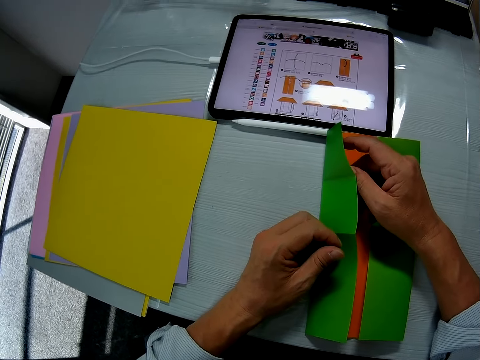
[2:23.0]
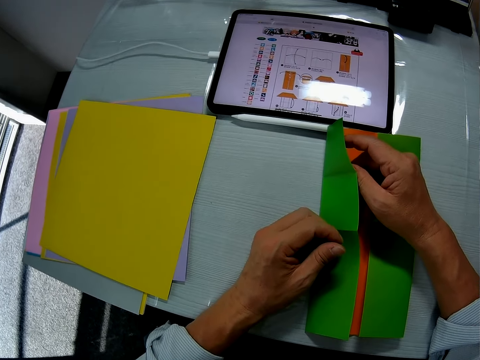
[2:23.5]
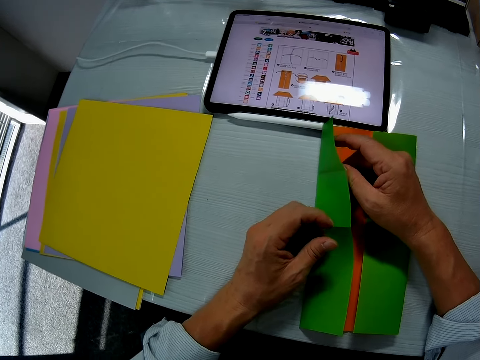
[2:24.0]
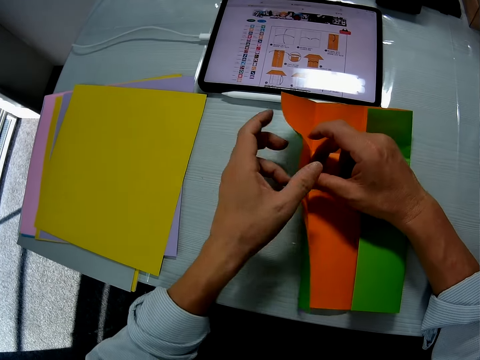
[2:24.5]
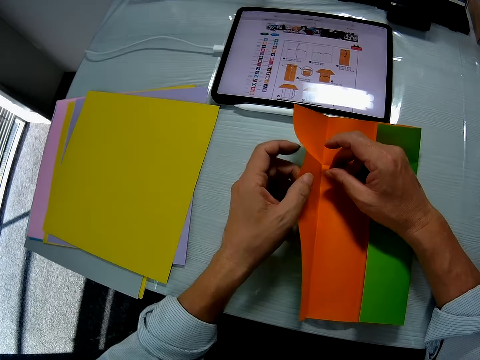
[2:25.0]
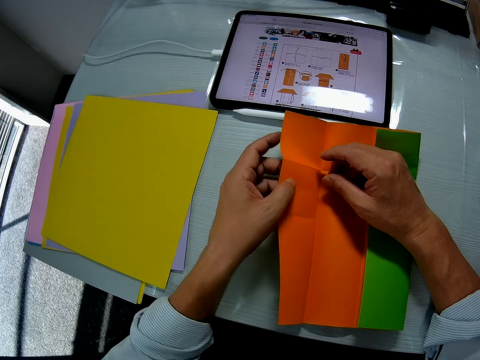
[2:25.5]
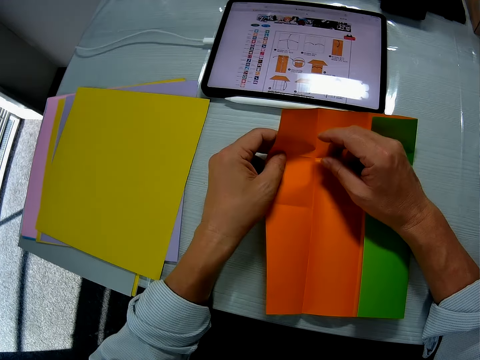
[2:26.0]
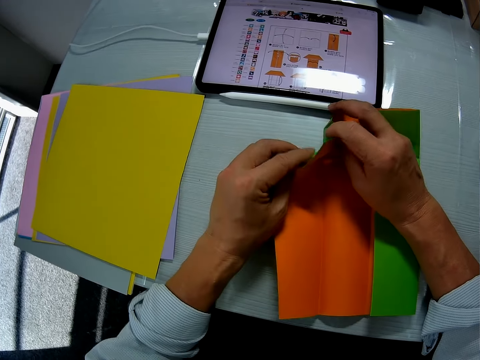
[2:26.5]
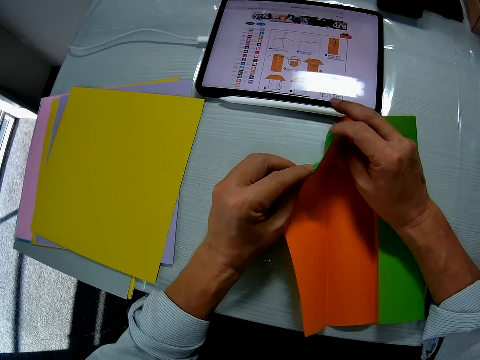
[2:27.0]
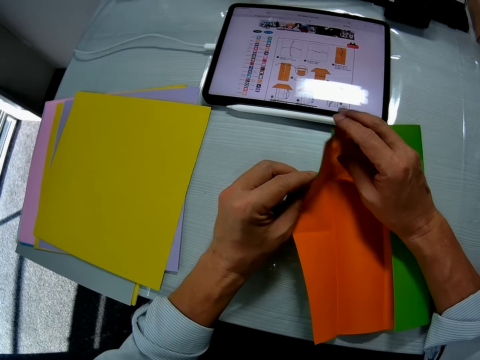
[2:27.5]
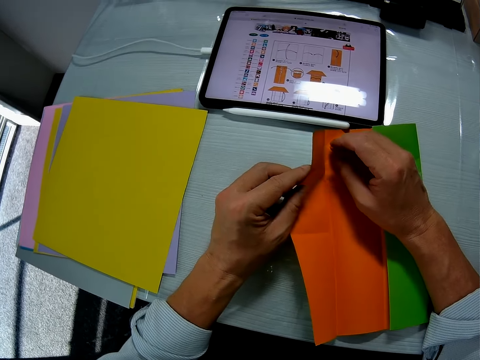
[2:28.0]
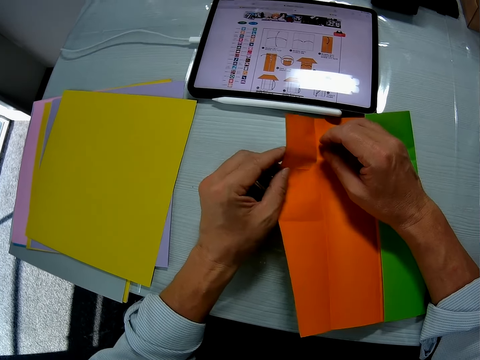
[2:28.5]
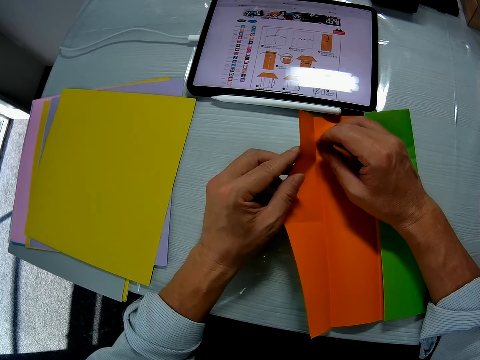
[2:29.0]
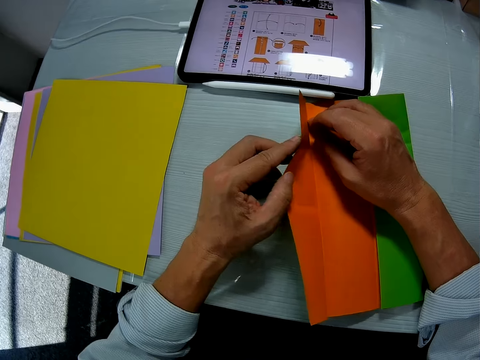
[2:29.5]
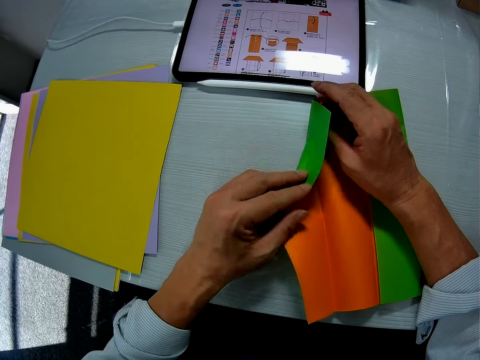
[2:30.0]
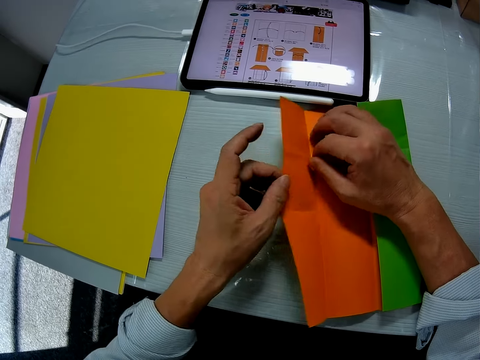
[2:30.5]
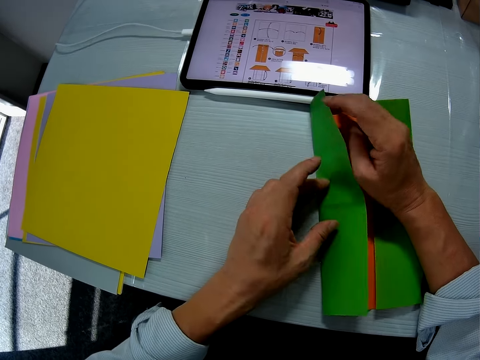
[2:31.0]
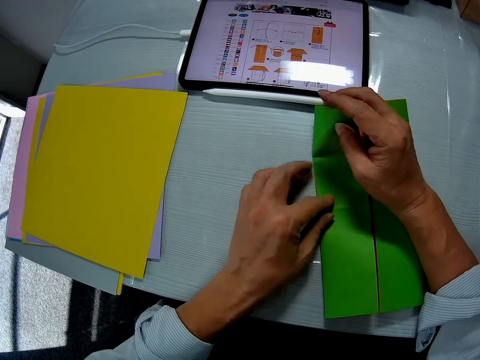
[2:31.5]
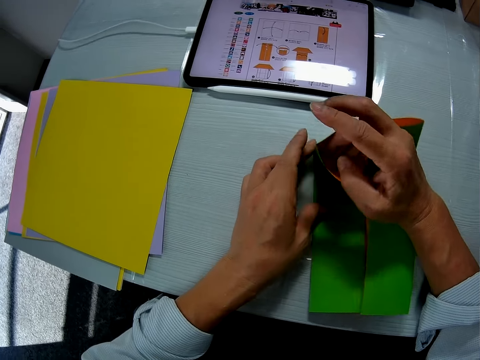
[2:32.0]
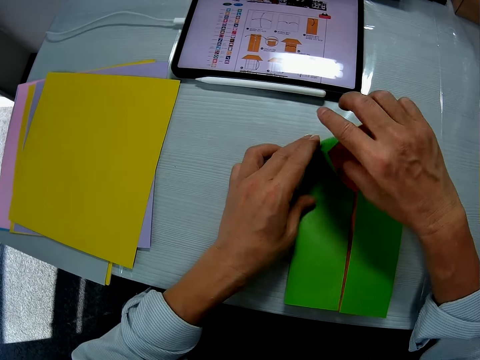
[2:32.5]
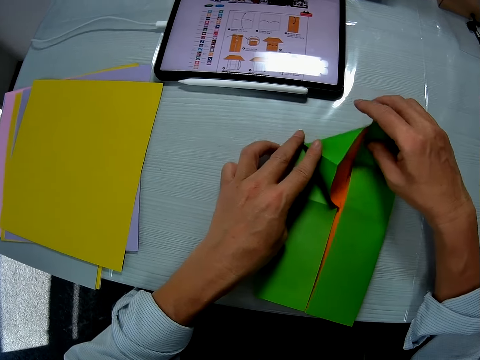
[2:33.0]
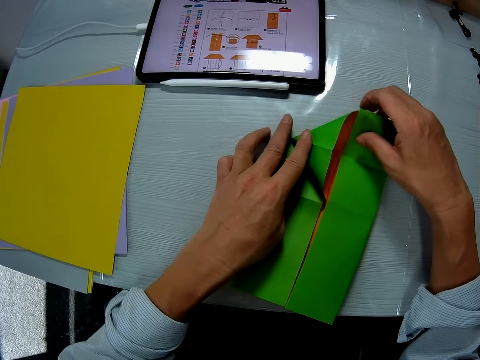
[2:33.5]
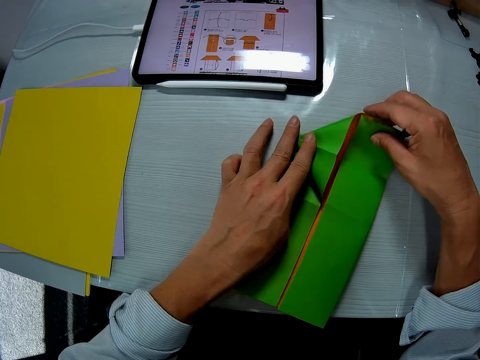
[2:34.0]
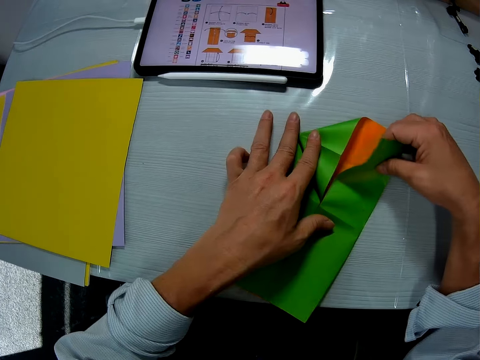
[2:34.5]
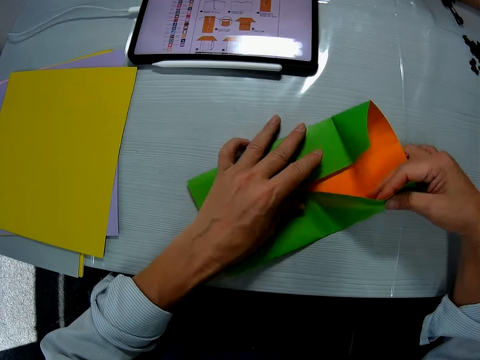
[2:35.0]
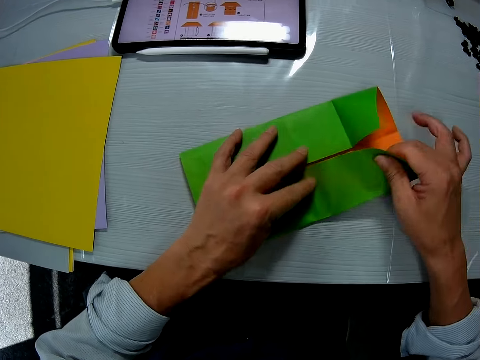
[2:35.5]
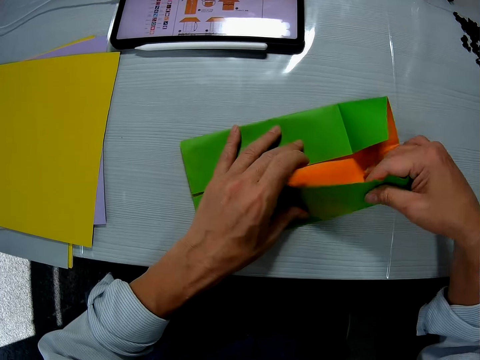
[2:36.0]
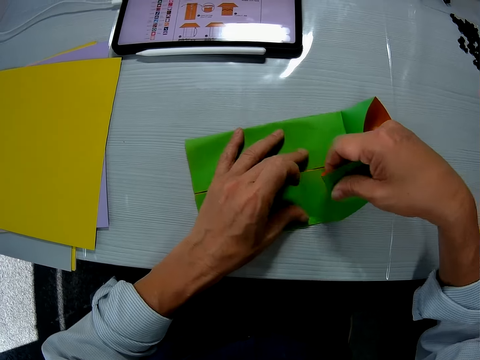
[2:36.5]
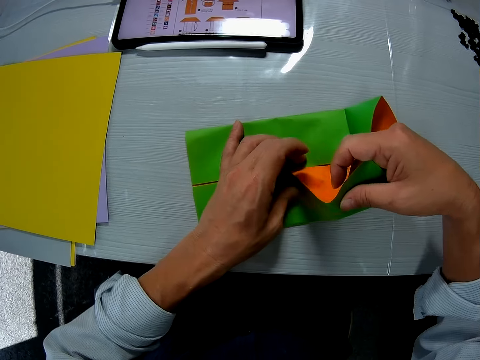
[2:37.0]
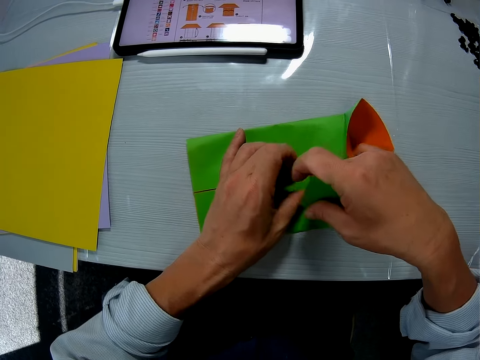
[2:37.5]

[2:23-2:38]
The camera wearer unfolds the manila paper. They fold the manila paper.

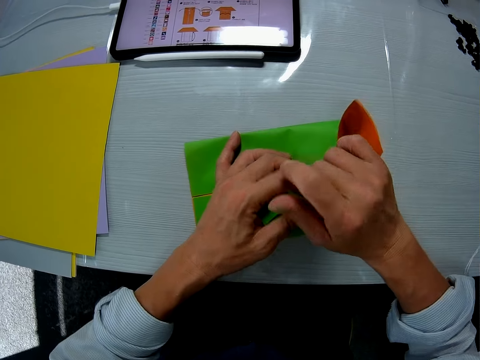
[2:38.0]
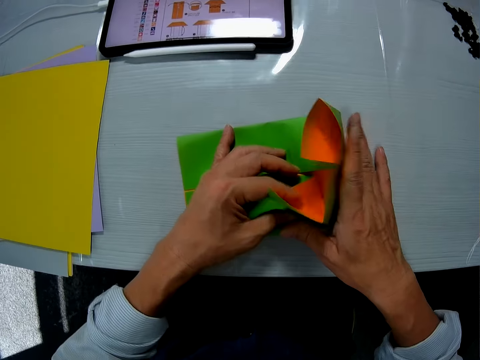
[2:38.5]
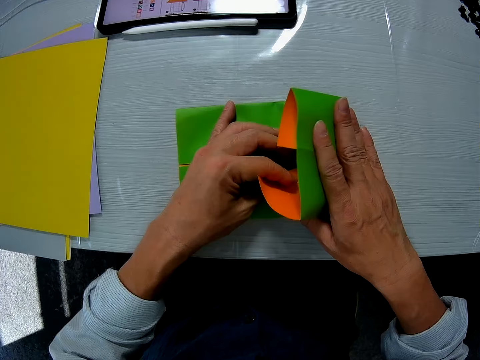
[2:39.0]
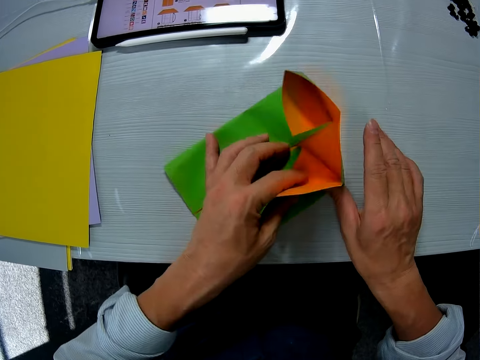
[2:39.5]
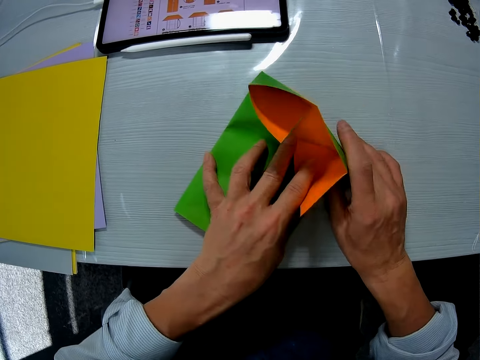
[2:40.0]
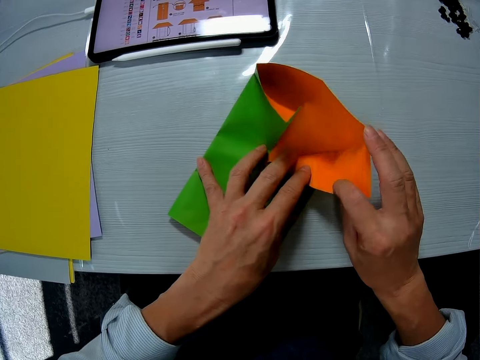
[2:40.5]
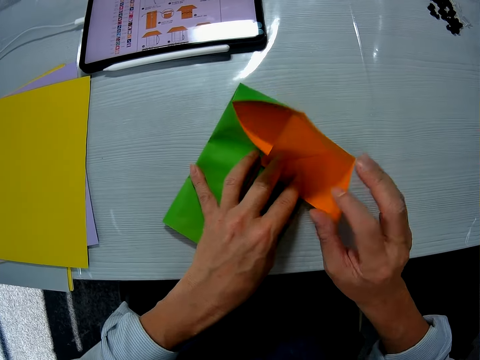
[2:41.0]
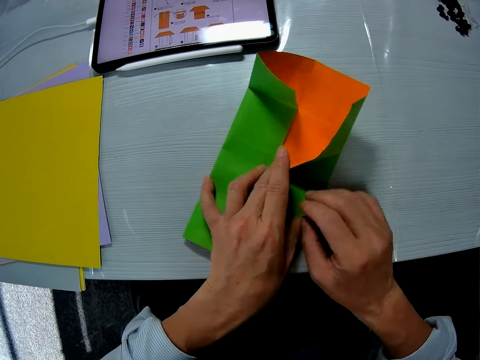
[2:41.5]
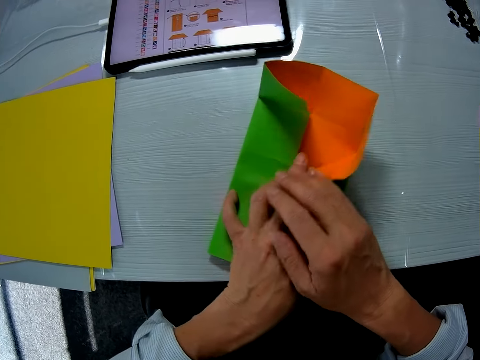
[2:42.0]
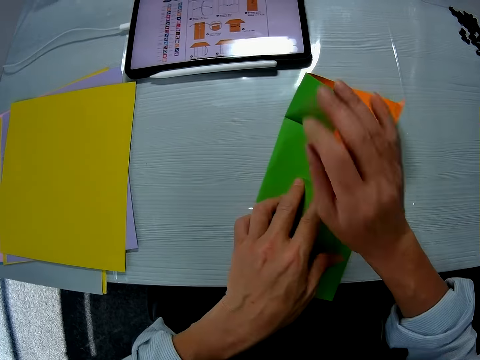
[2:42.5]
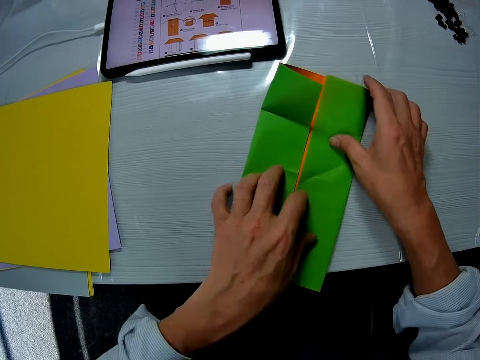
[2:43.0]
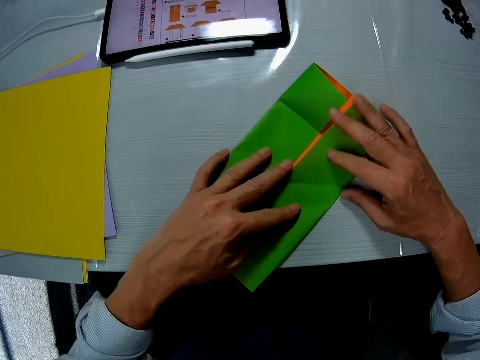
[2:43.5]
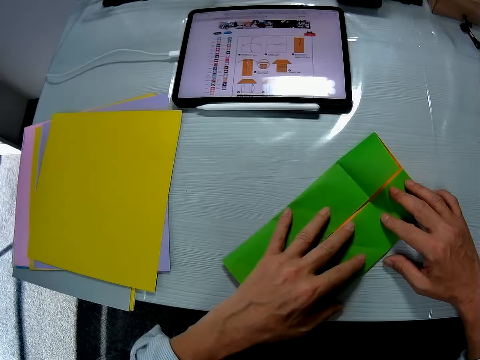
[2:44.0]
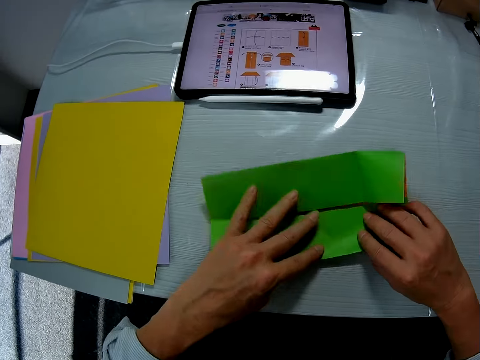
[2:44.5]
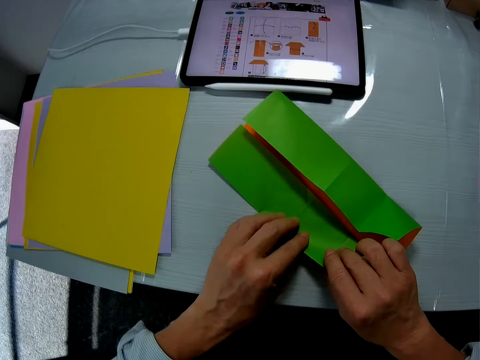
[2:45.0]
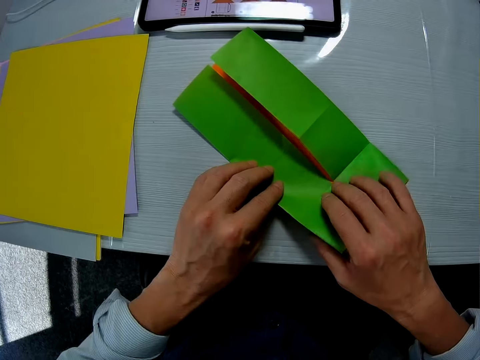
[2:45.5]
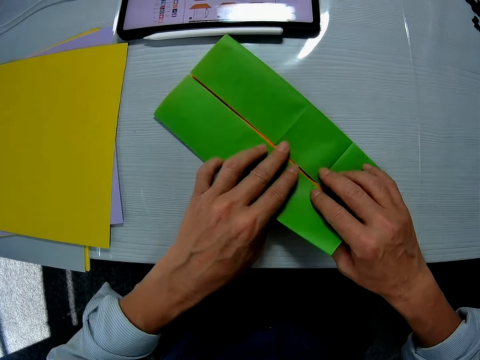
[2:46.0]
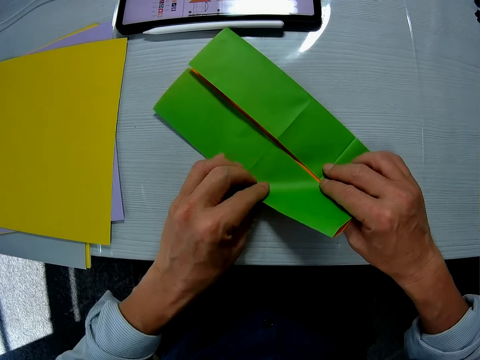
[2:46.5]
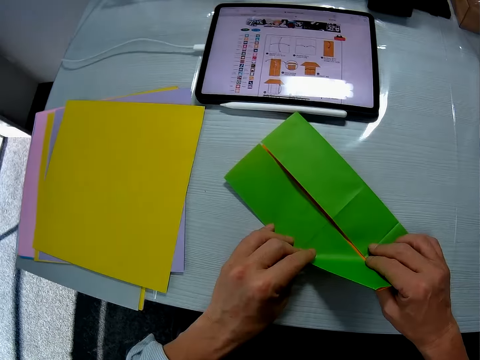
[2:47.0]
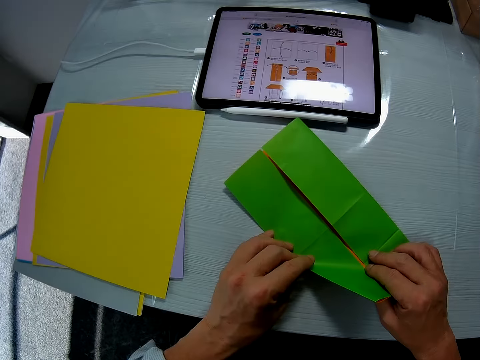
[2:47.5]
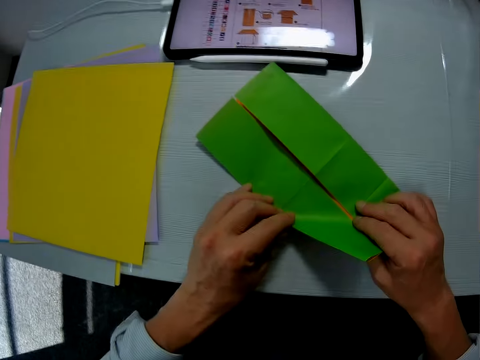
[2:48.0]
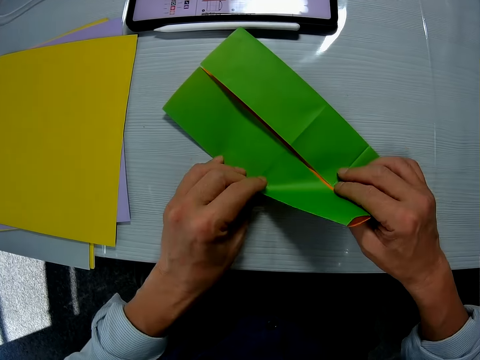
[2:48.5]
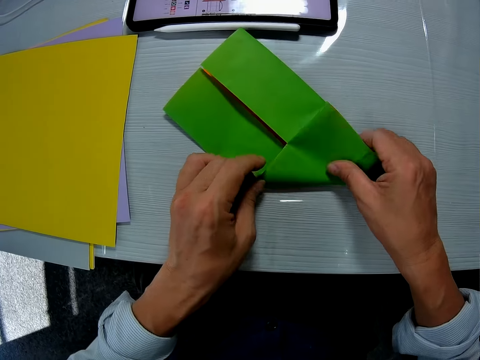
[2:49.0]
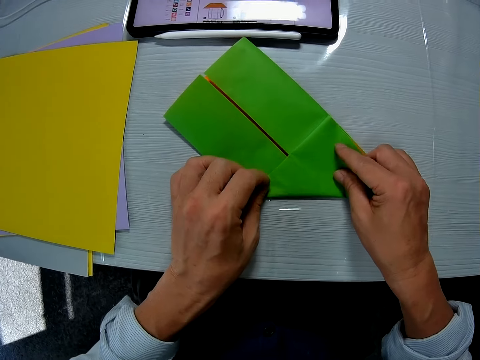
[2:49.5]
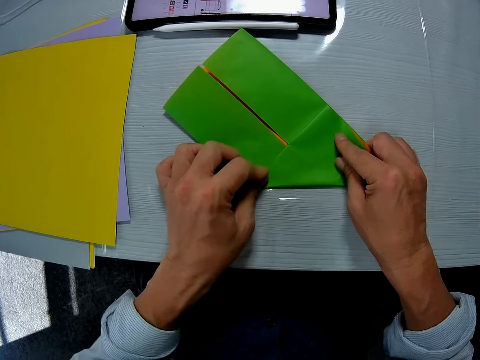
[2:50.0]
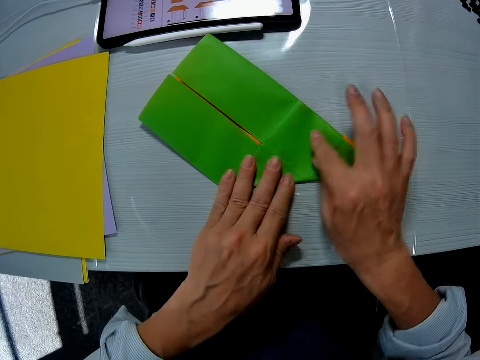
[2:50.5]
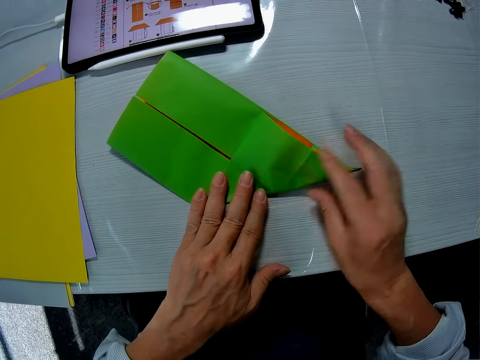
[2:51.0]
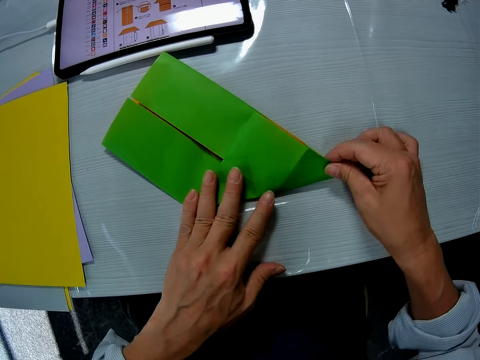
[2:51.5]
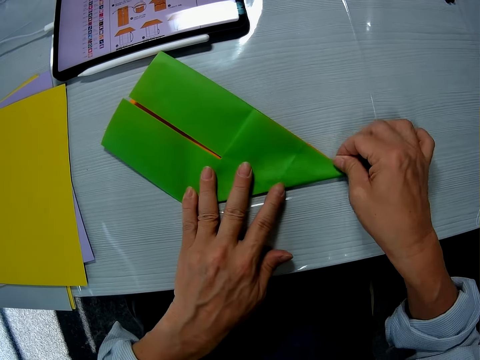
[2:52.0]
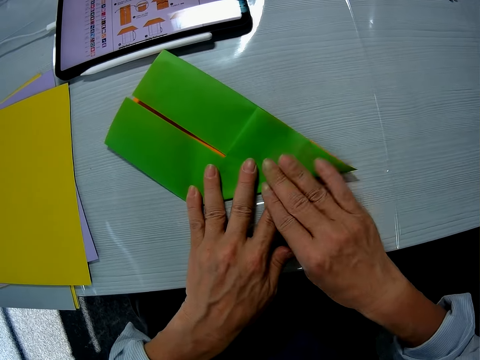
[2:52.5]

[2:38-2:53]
The camera wearer turns the manila paper. They fold the manila paper.
